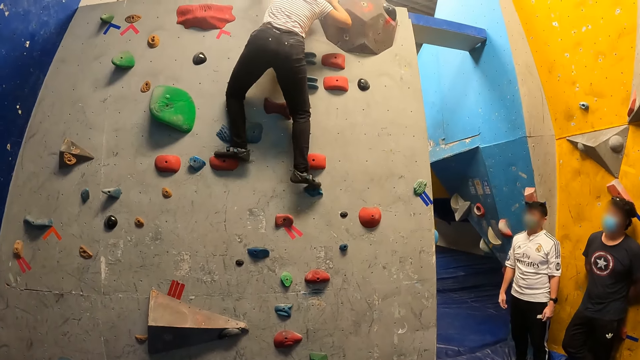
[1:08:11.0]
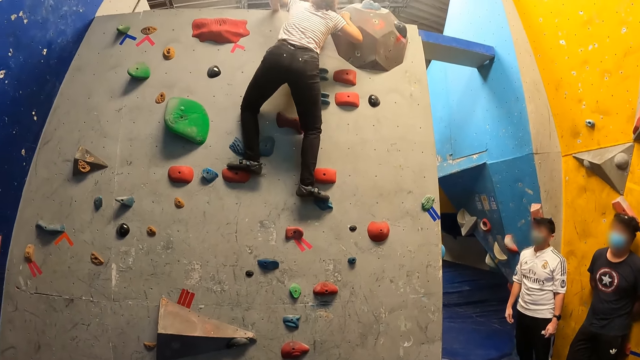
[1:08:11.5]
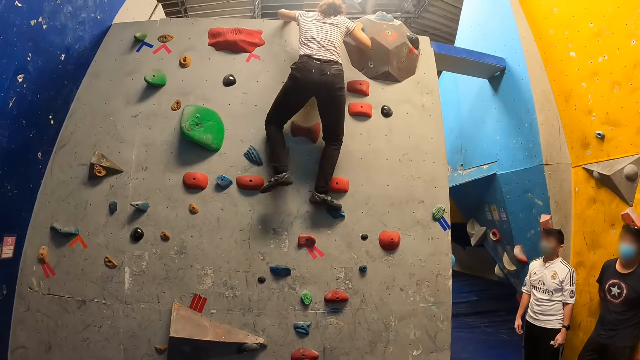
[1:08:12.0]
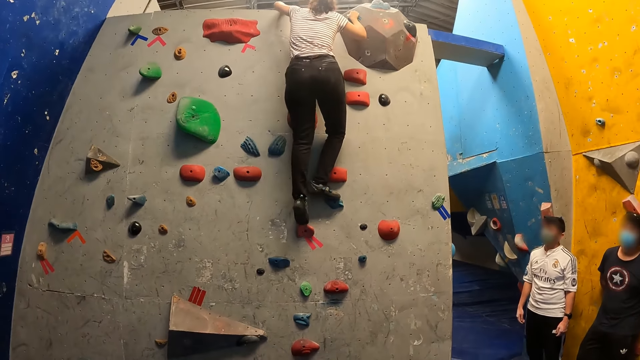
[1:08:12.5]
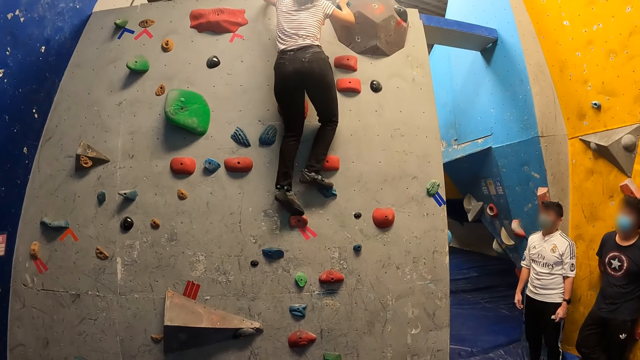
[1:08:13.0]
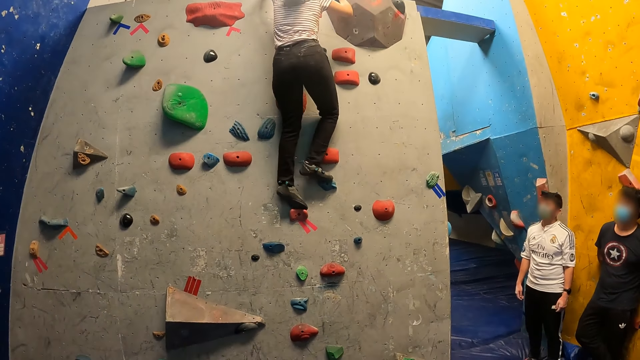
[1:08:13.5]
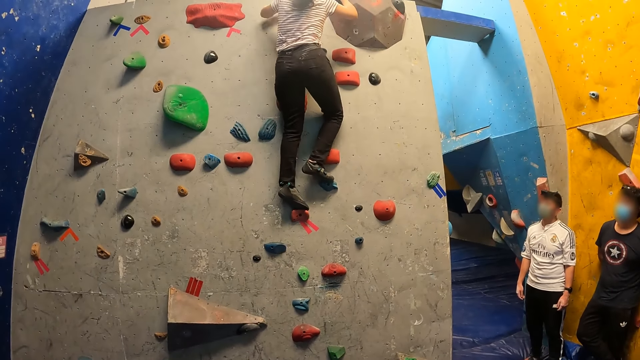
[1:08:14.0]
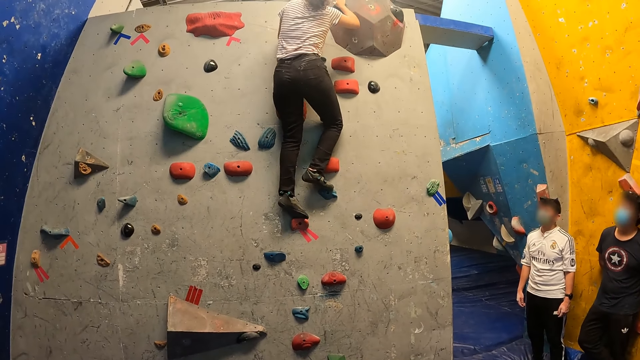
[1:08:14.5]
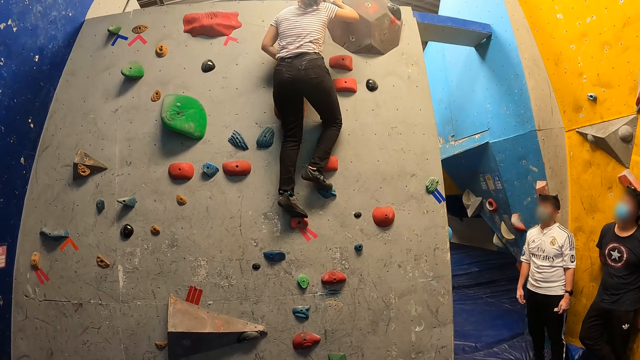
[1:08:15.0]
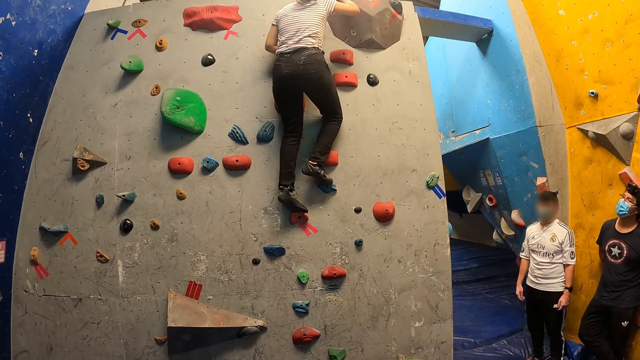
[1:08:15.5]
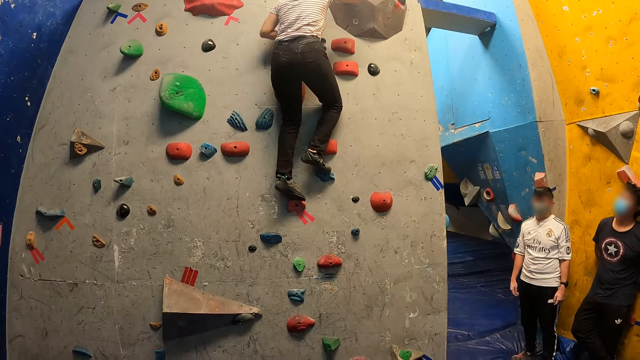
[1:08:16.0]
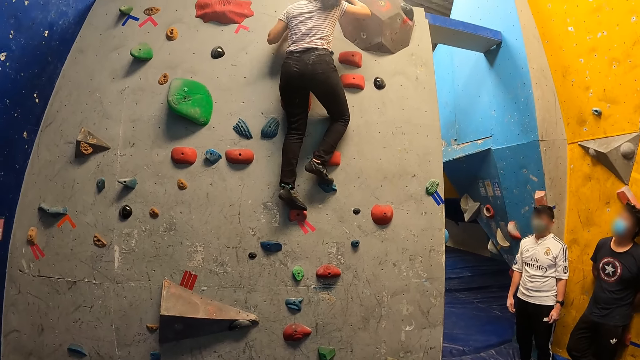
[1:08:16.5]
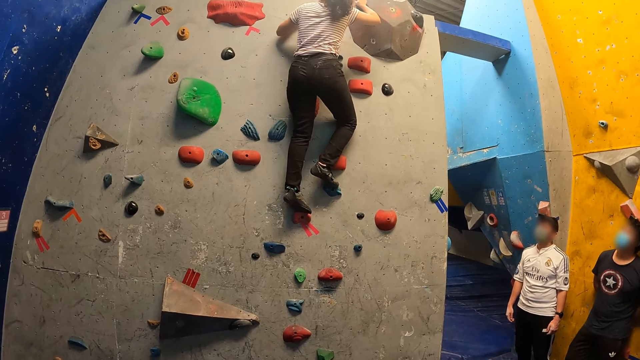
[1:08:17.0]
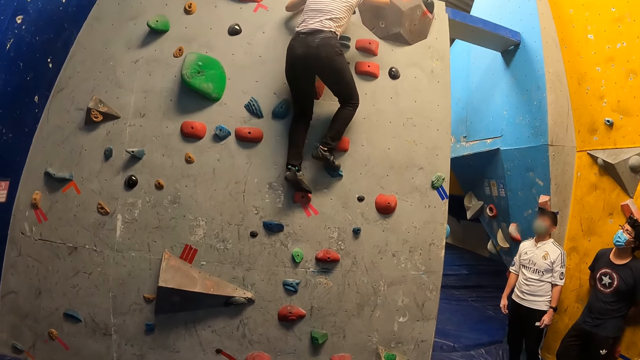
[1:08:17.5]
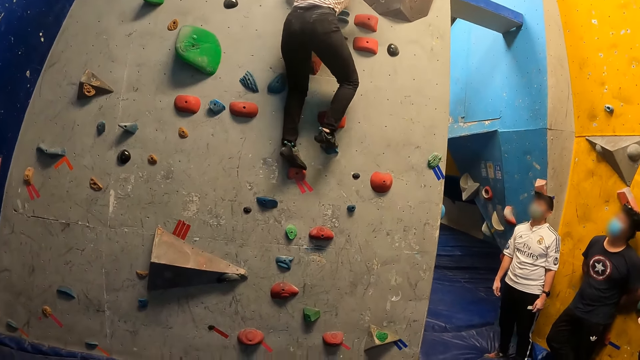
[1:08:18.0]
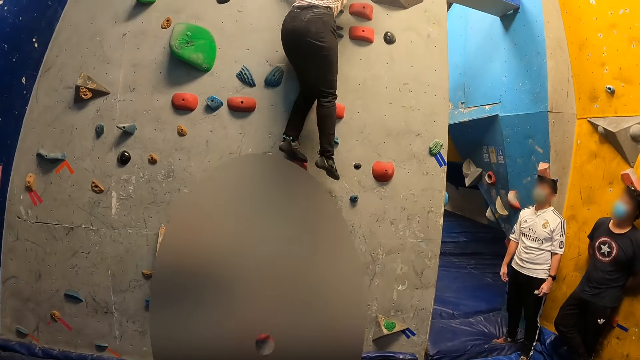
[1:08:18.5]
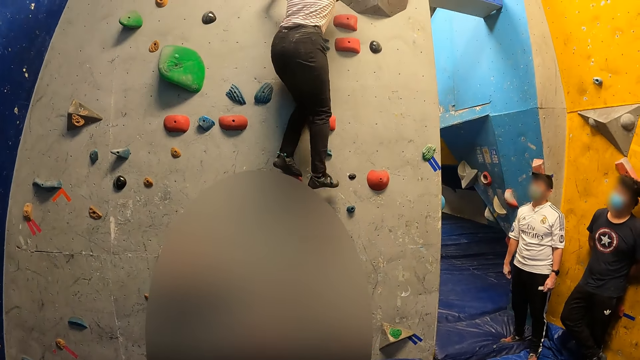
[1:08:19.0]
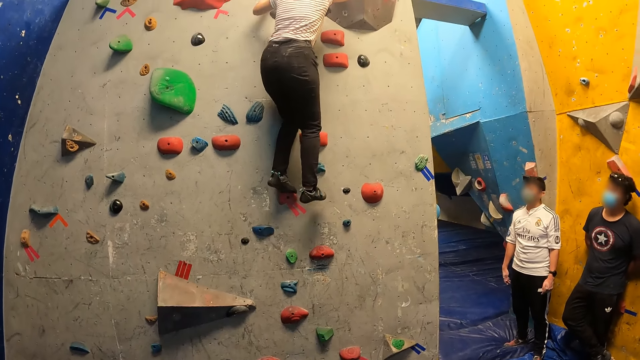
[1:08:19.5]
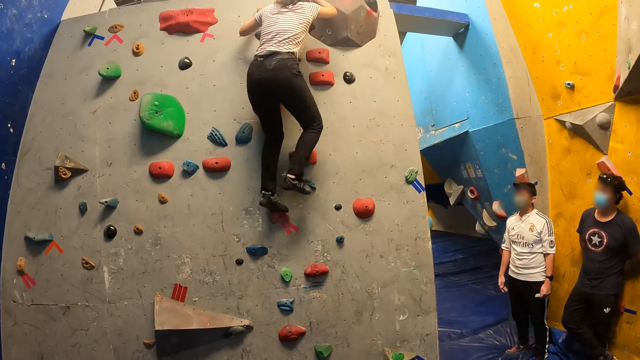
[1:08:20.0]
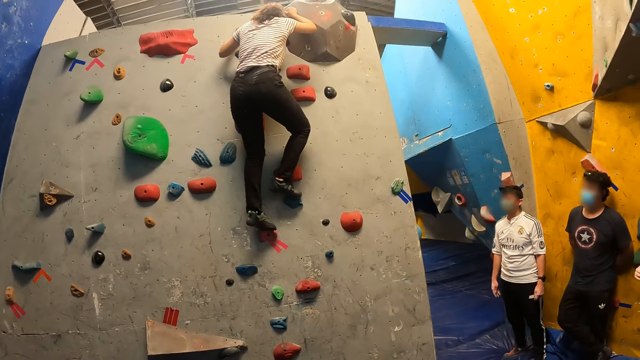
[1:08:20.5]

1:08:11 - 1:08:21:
The woman climbs up the bouldering wall with climbing holds. The woman climbs down.

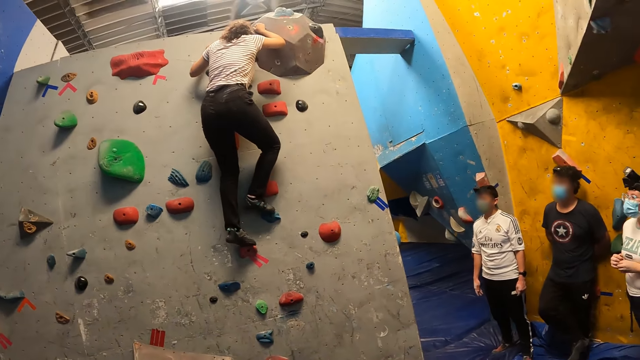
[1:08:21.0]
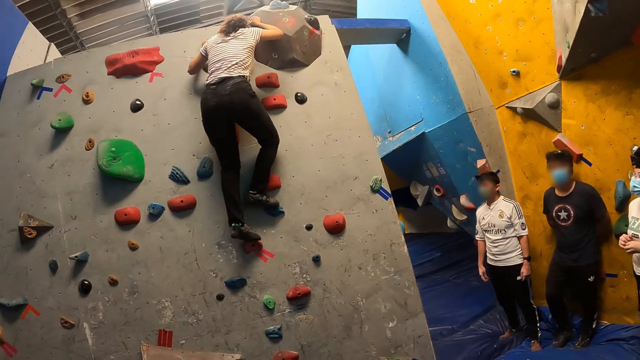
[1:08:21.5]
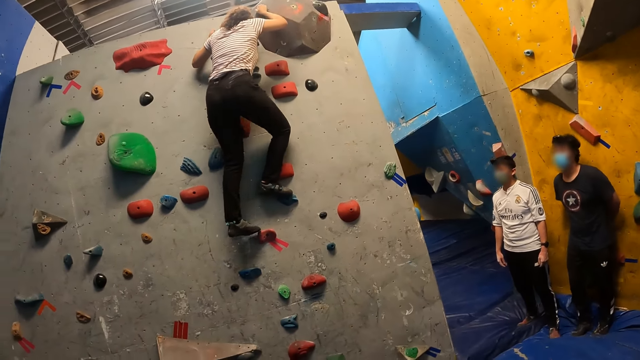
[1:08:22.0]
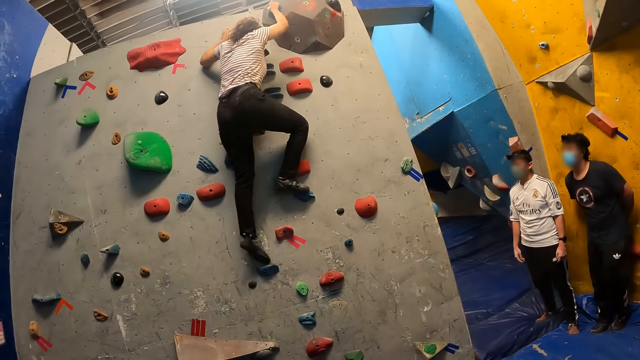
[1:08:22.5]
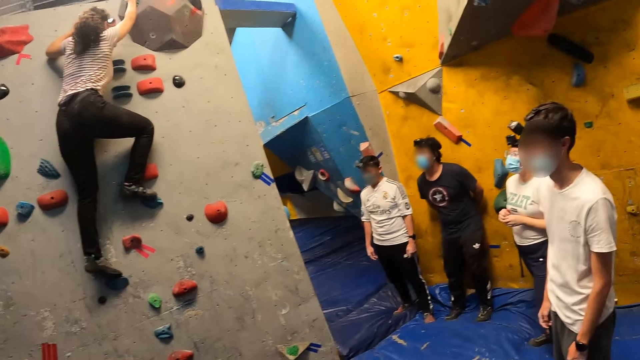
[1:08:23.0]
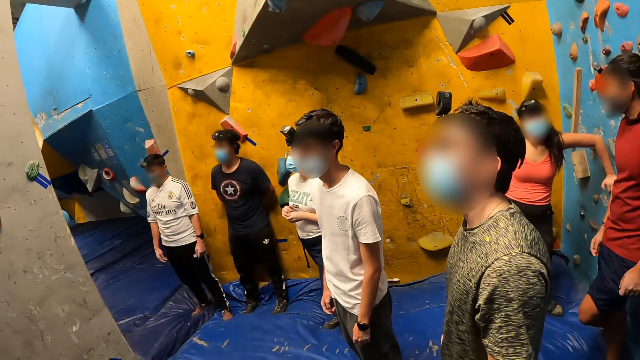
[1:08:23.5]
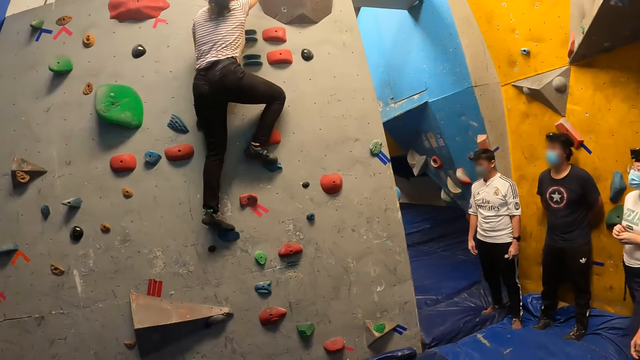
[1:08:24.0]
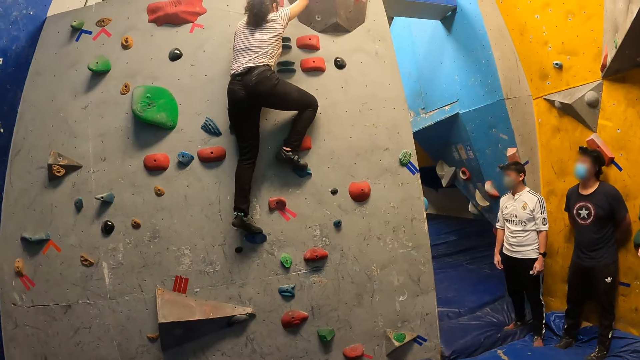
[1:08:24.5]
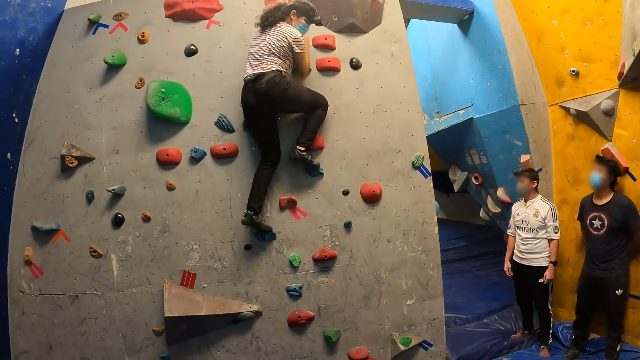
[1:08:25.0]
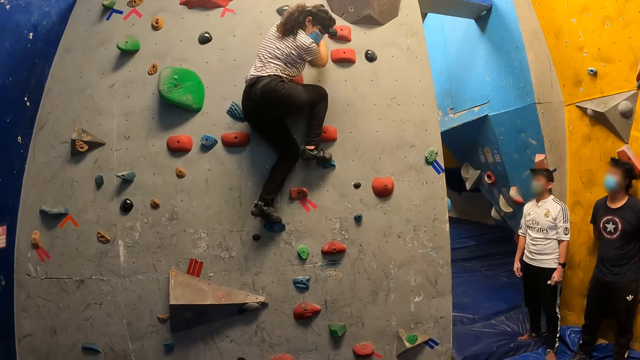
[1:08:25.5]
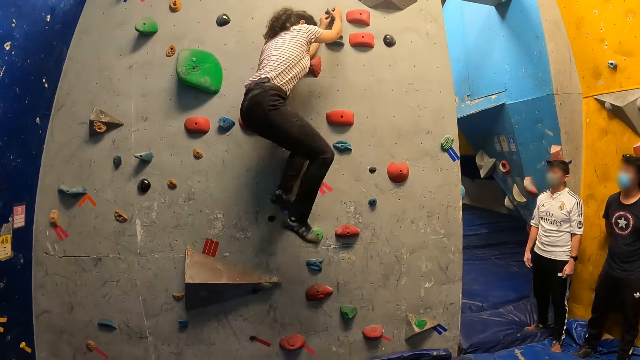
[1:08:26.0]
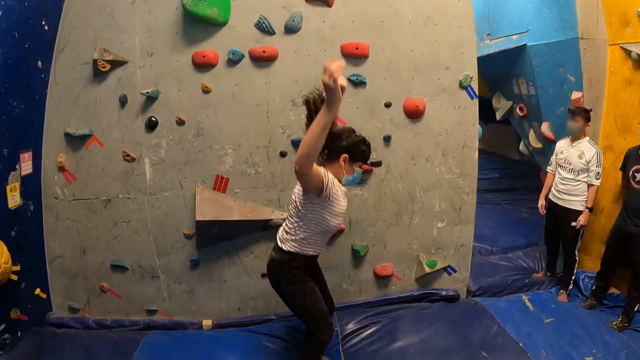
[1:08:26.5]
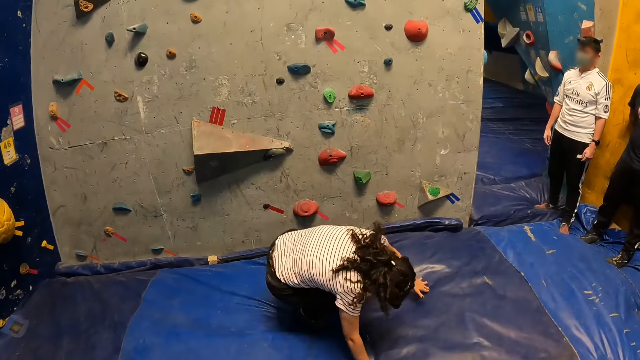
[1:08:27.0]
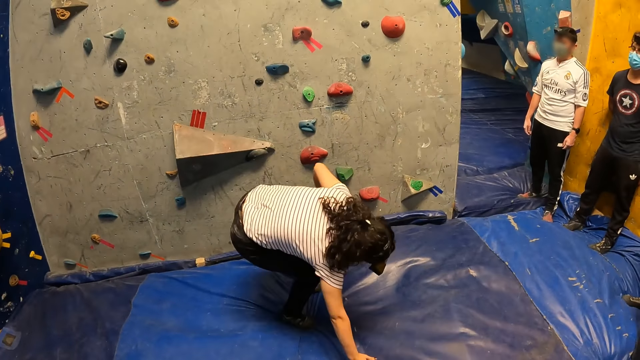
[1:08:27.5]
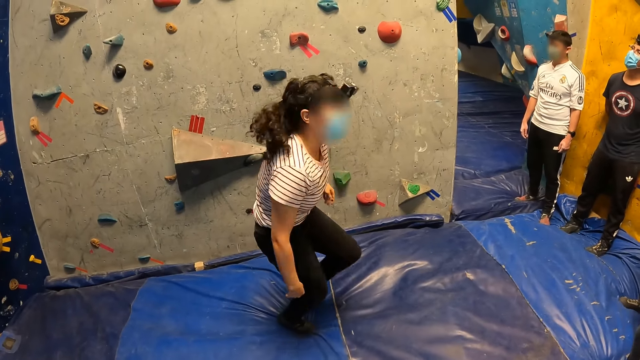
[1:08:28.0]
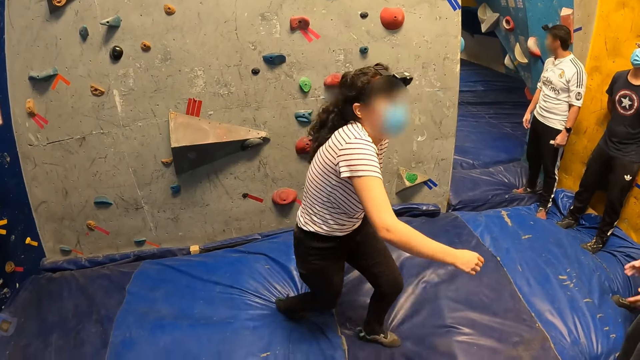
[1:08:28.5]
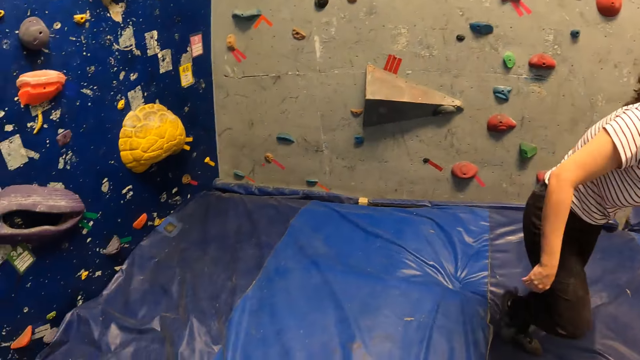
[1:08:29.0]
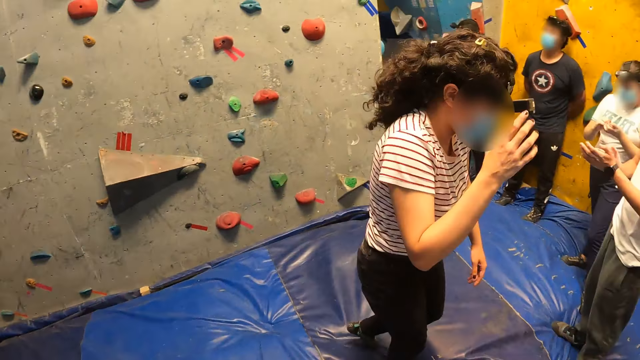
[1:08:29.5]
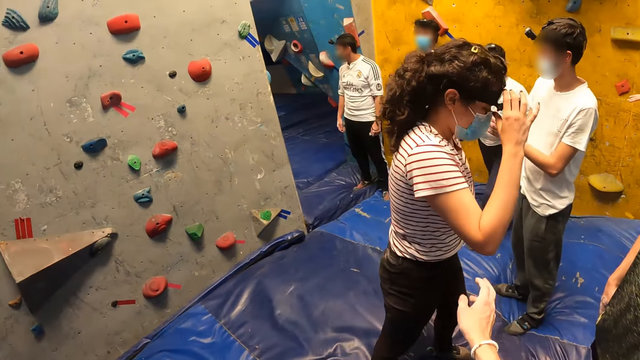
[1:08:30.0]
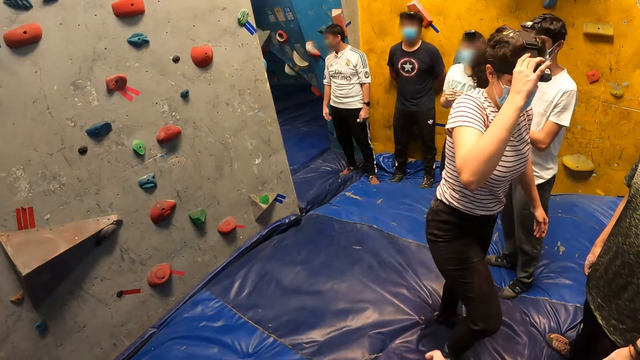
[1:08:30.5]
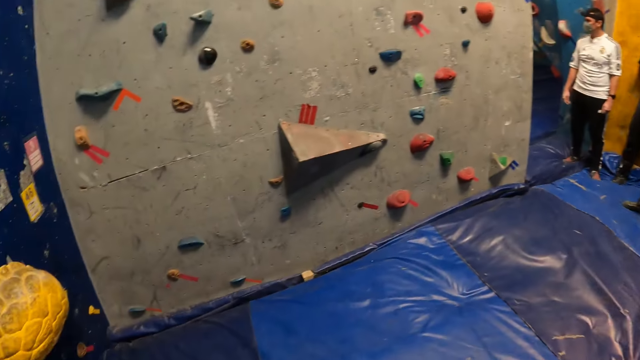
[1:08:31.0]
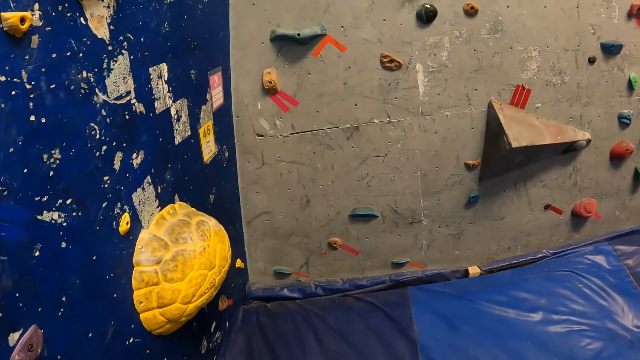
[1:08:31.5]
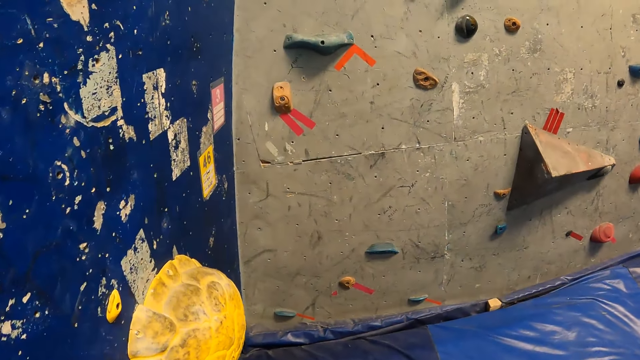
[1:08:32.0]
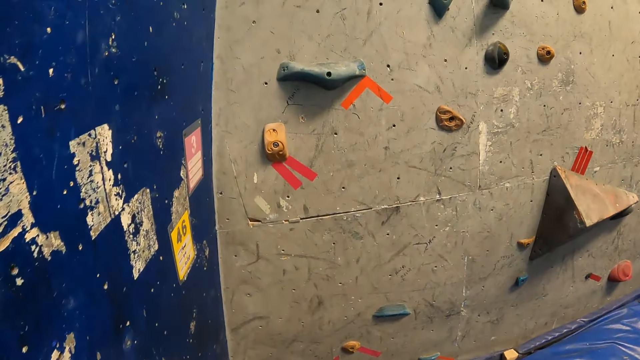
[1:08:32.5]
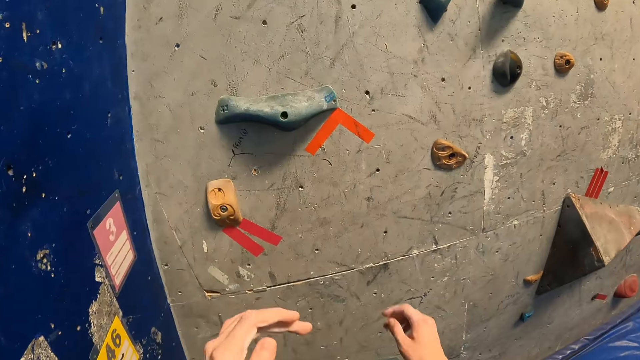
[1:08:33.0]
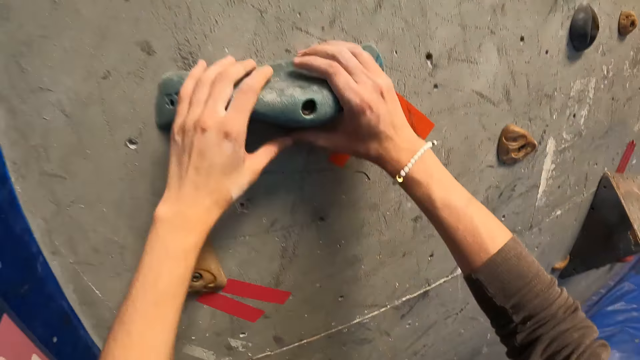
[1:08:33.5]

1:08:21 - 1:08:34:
The camera wearer looks around the room. The woman jumps down the bouldering wall onto a crash pad. The woman stands up, moves around the room, and adjusts a camera on her head with her right hand. The camera wearer looks around the room and moves around the room.
